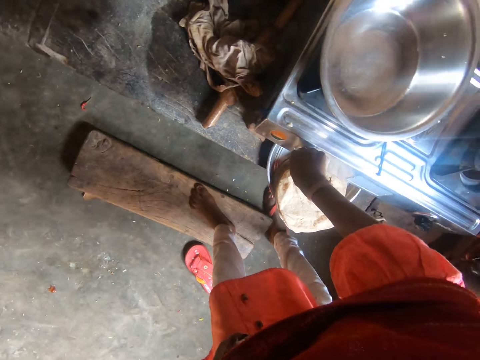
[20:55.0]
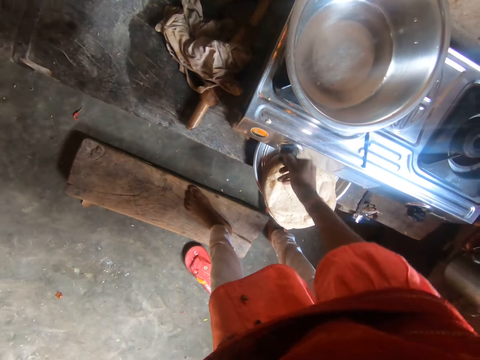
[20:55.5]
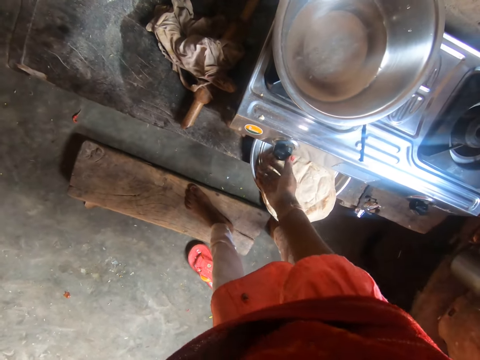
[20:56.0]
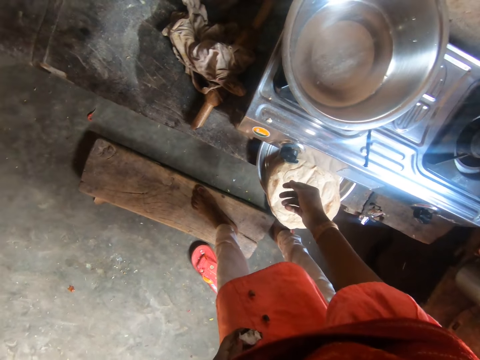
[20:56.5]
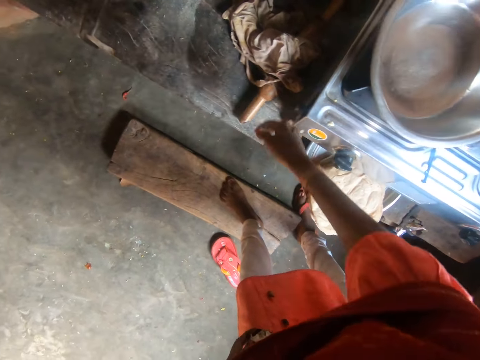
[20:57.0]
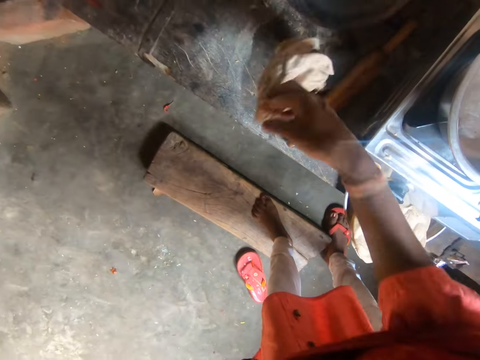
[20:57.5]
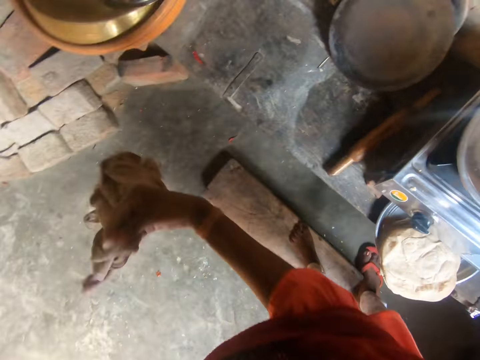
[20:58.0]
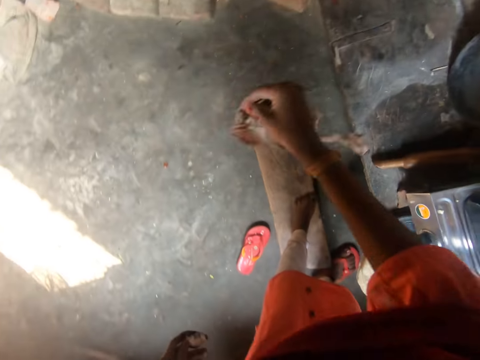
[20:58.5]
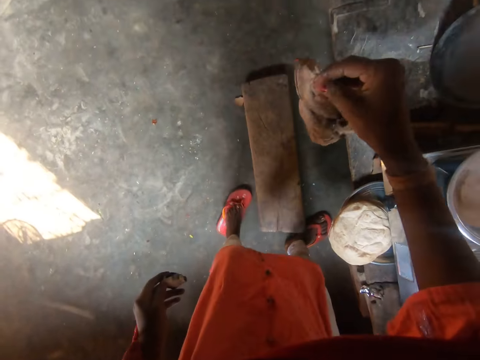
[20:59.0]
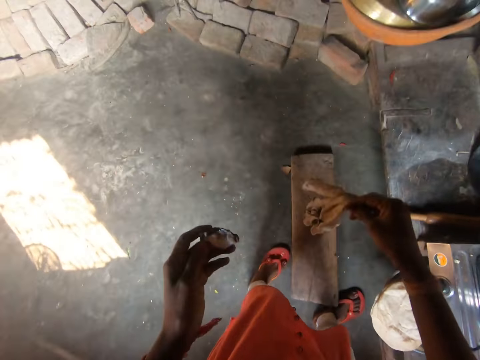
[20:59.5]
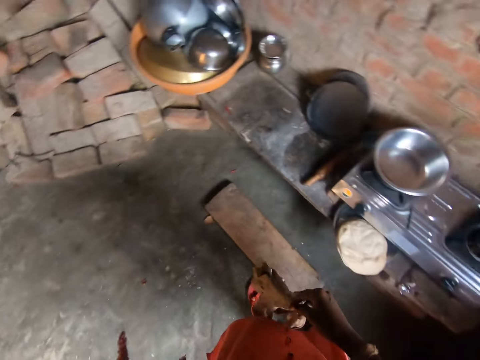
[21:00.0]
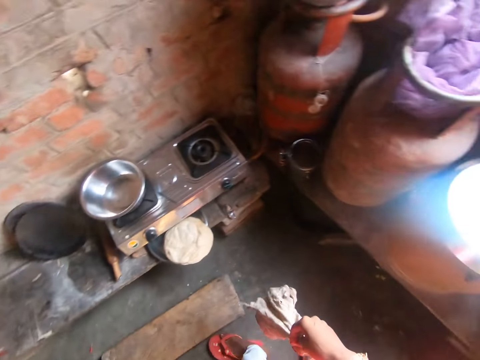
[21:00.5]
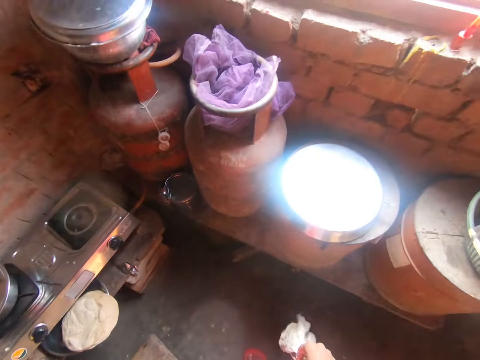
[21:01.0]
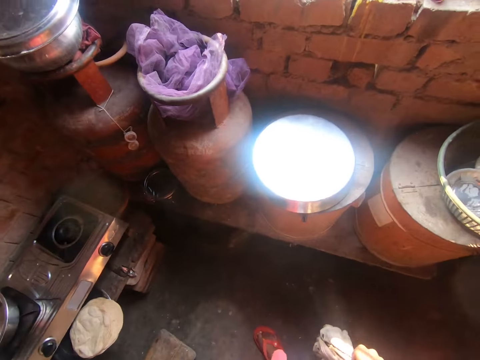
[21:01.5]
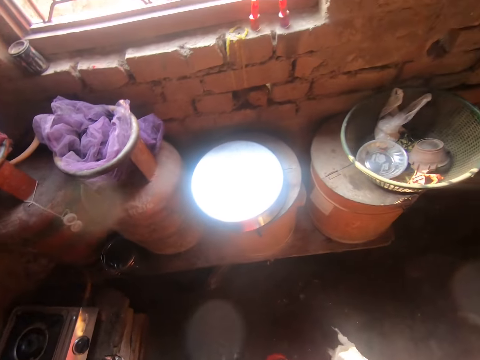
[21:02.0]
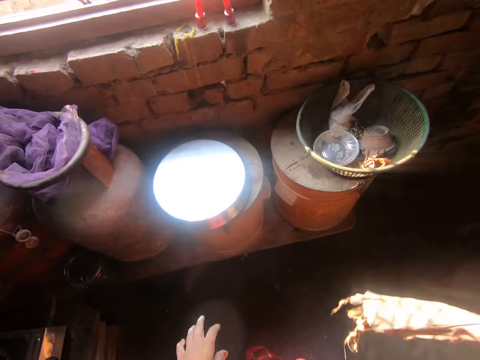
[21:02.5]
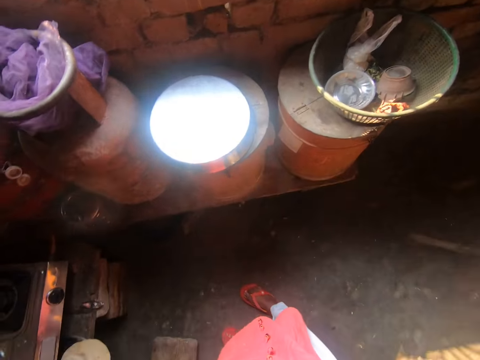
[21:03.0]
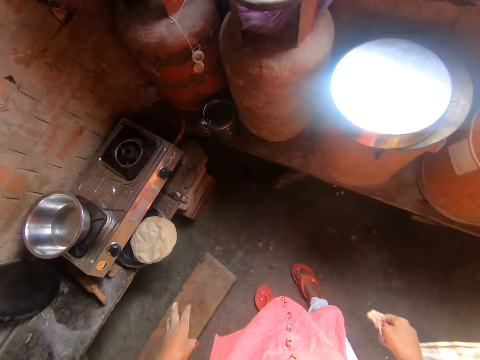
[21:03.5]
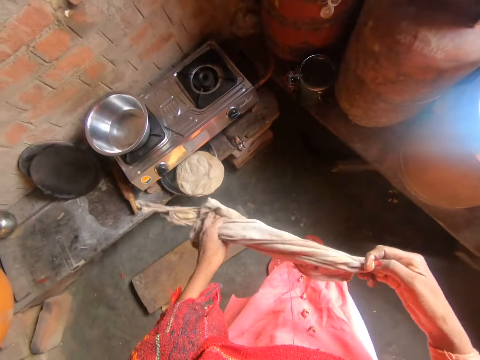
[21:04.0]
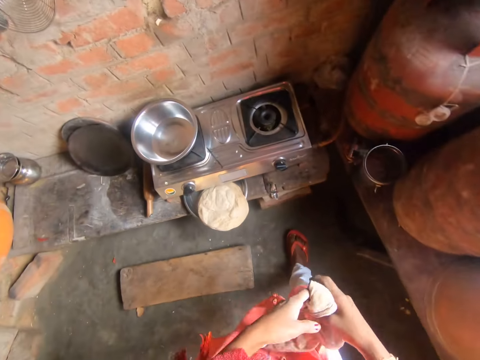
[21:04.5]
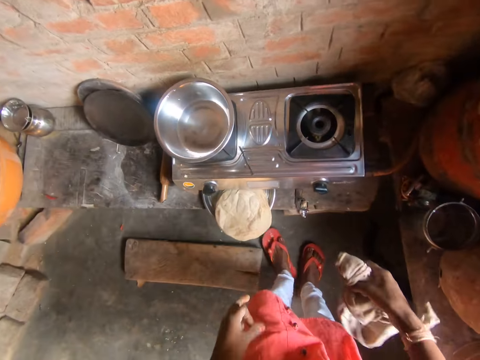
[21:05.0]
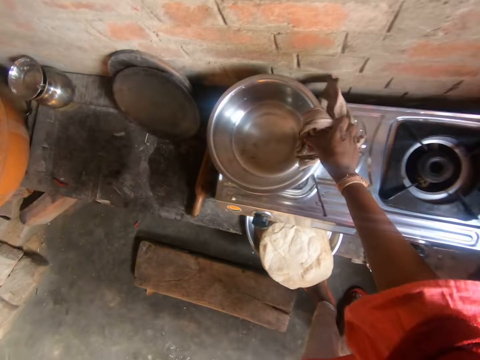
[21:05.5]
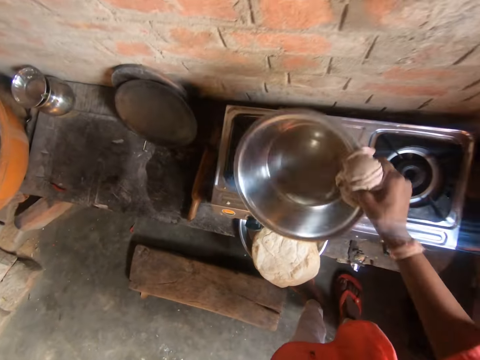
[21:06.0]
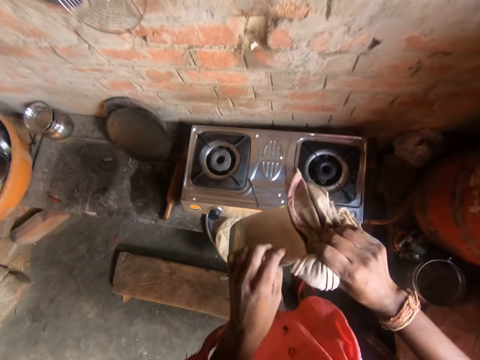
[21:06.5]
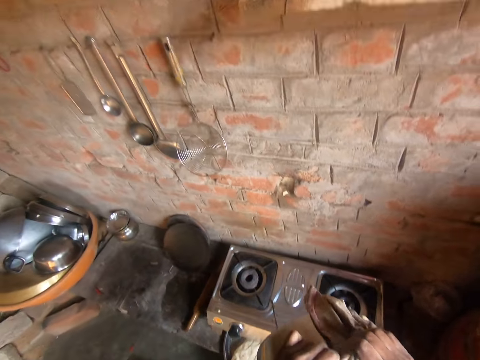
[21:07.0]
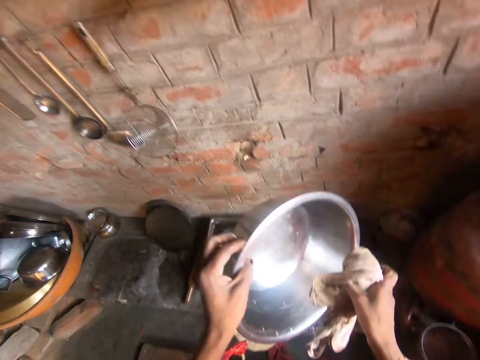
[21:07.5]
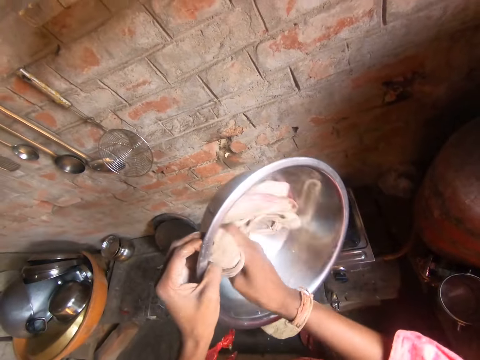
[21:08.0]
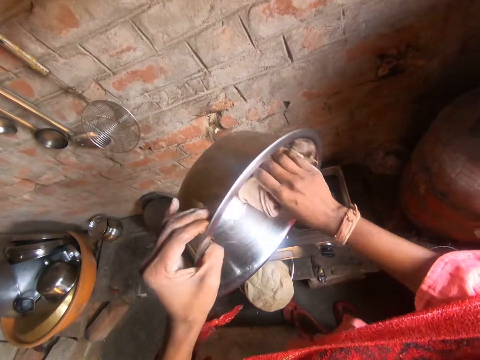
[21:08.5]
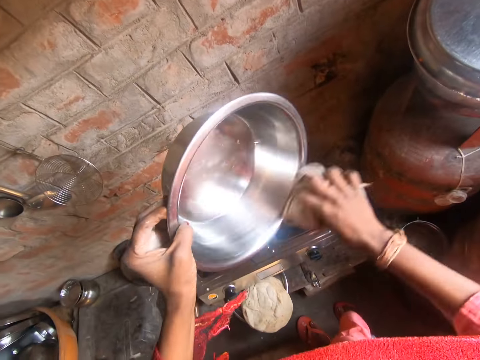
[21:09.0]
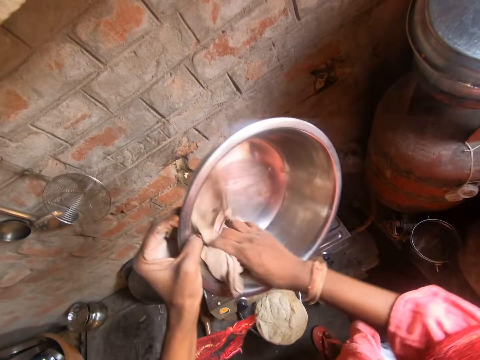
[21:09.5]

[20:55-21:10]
The camera wearer picks the rag from the slab of wood with her right hand. She bites a coconut. She throws a piece of coconut. She lifts the metal basin from the stove with her right hand. She holds the metal basin with both of her hands. She wipes the metal basin with the rag in her right hand.

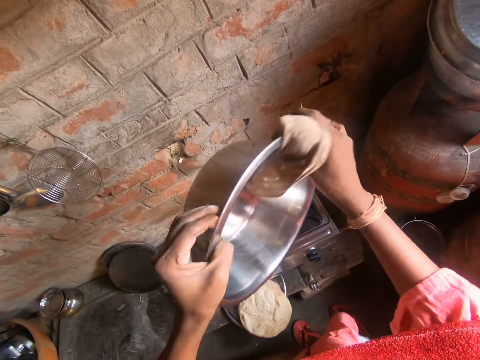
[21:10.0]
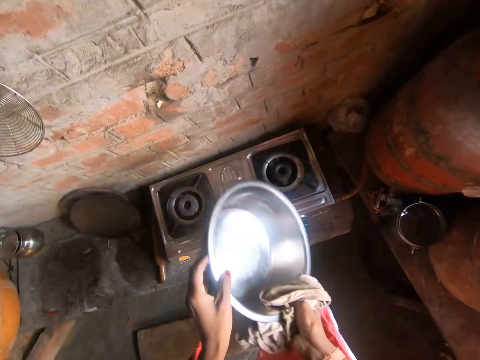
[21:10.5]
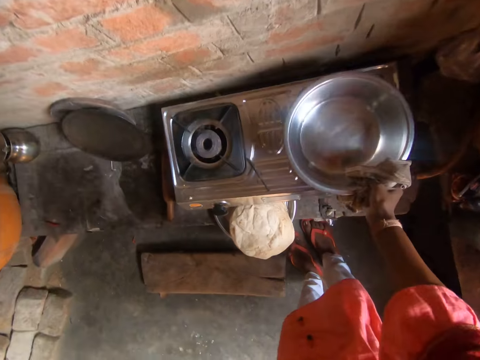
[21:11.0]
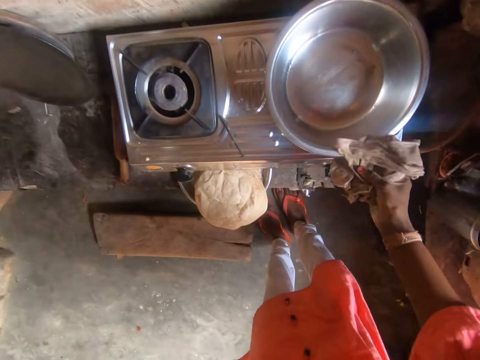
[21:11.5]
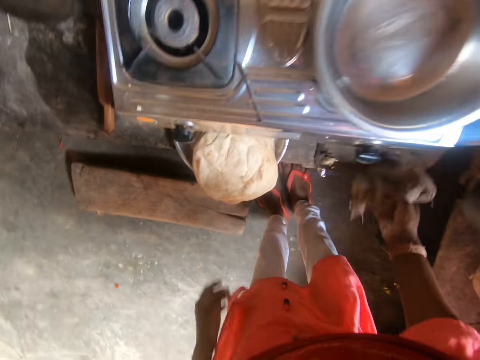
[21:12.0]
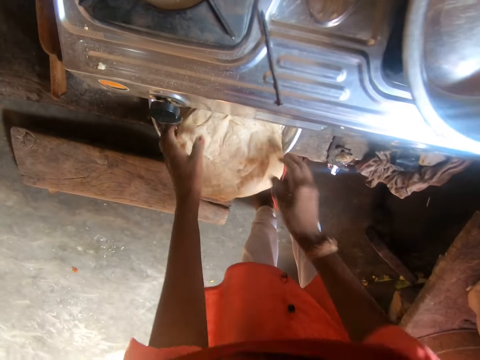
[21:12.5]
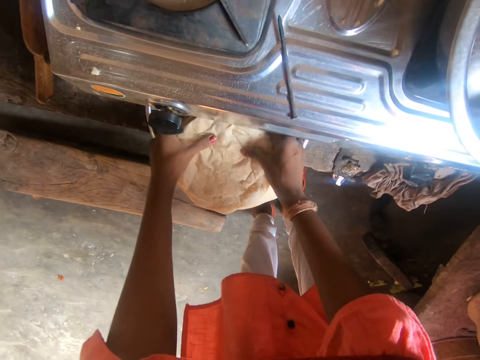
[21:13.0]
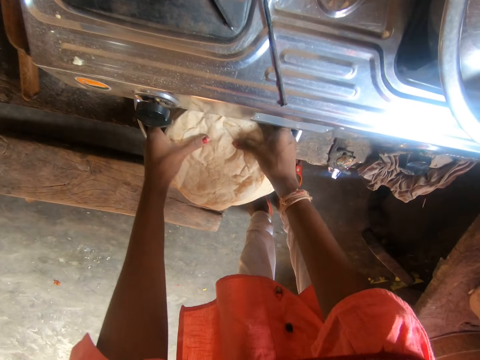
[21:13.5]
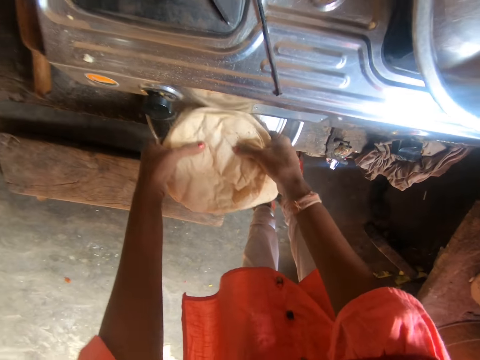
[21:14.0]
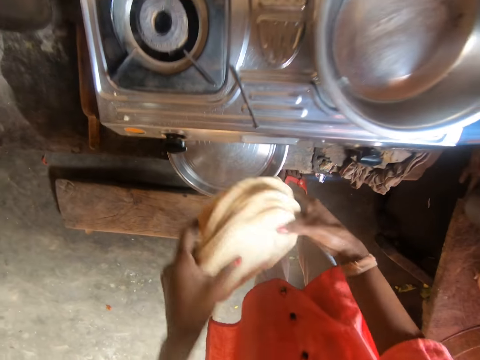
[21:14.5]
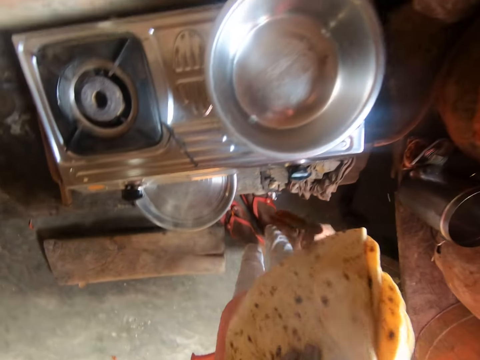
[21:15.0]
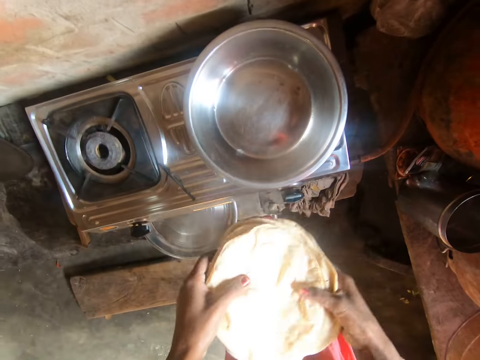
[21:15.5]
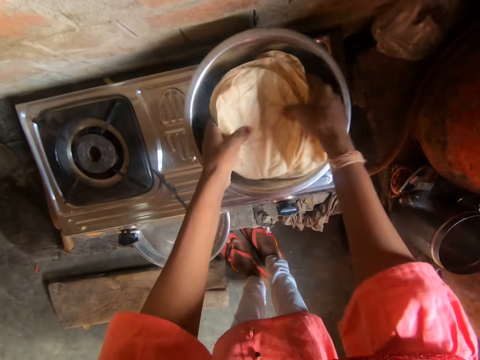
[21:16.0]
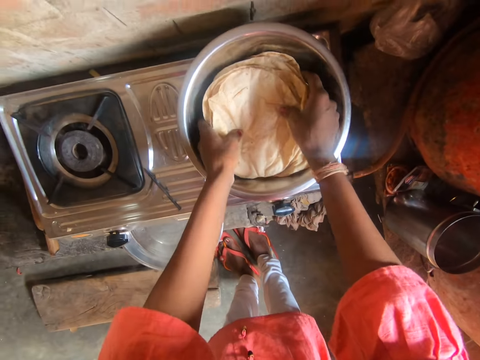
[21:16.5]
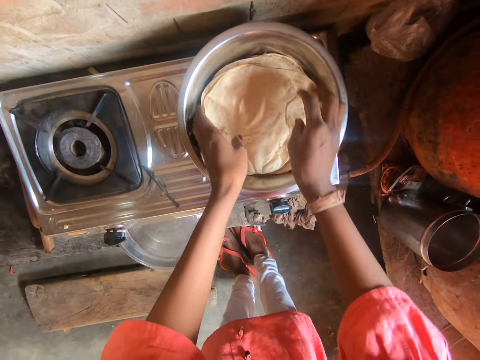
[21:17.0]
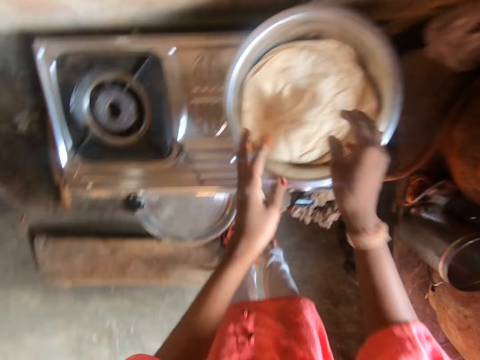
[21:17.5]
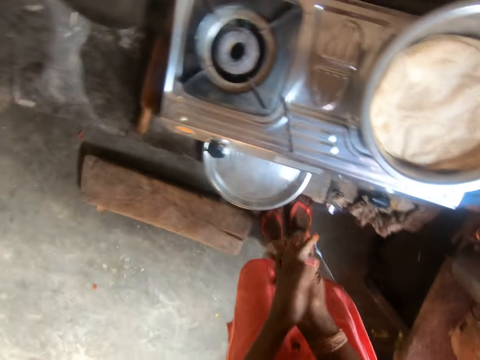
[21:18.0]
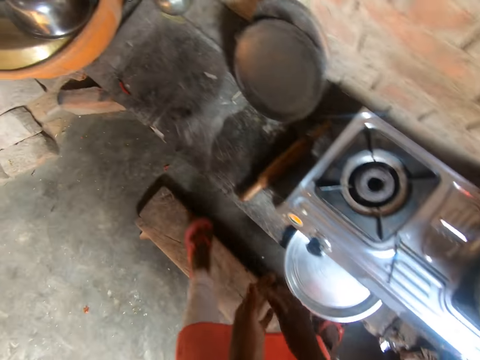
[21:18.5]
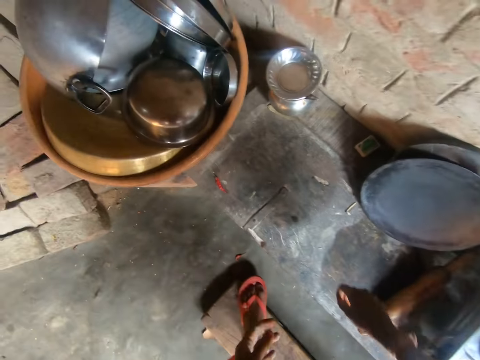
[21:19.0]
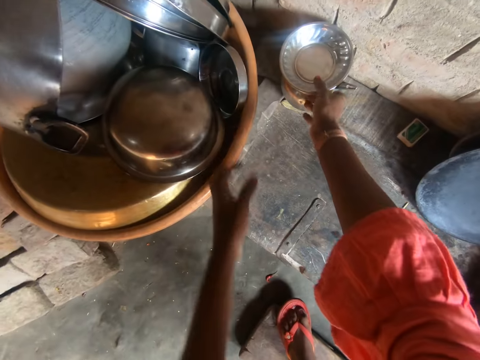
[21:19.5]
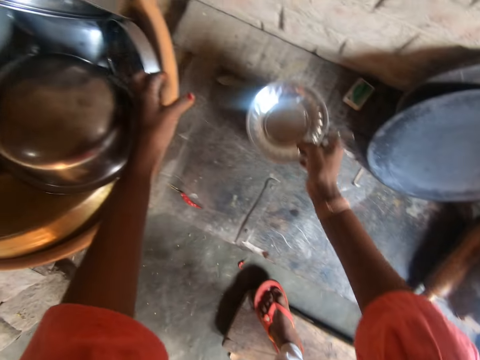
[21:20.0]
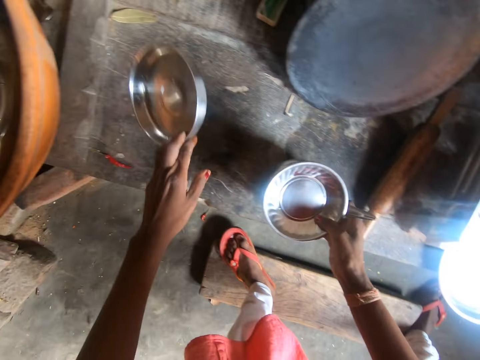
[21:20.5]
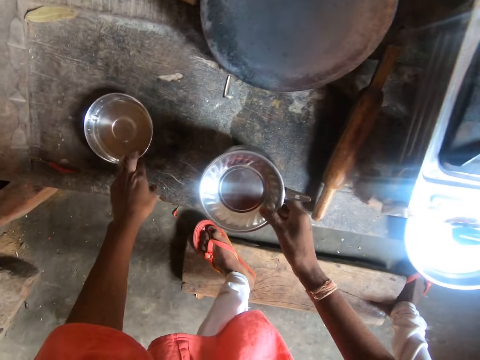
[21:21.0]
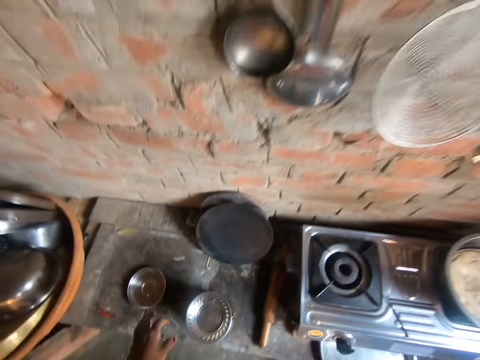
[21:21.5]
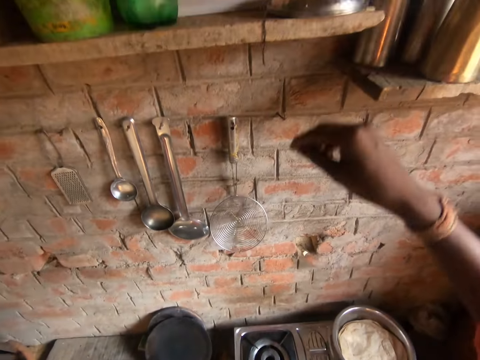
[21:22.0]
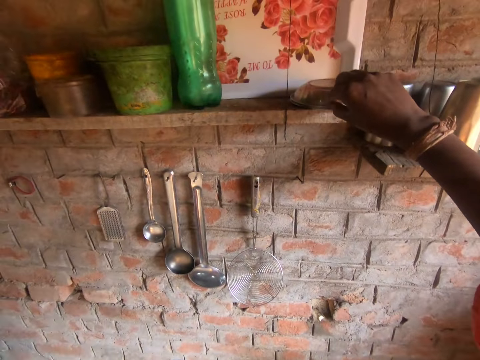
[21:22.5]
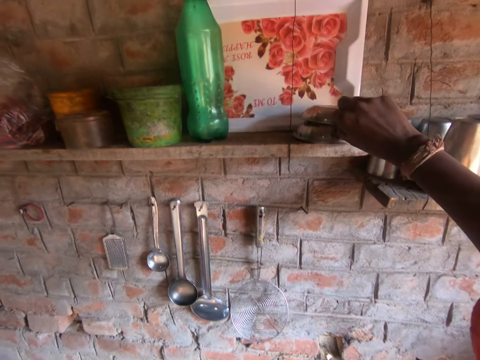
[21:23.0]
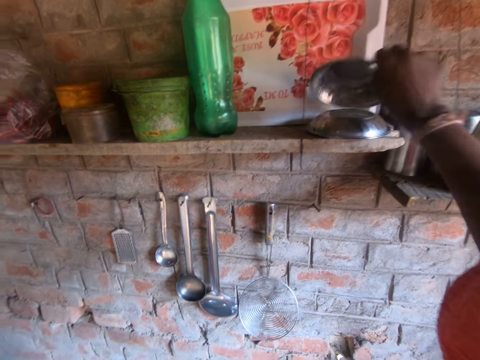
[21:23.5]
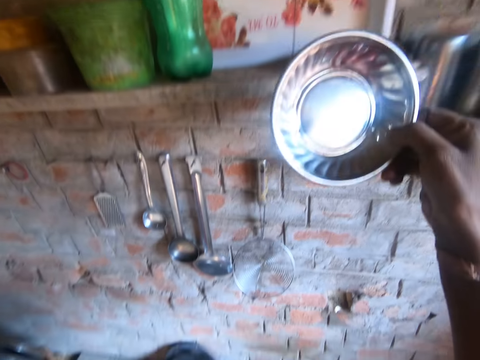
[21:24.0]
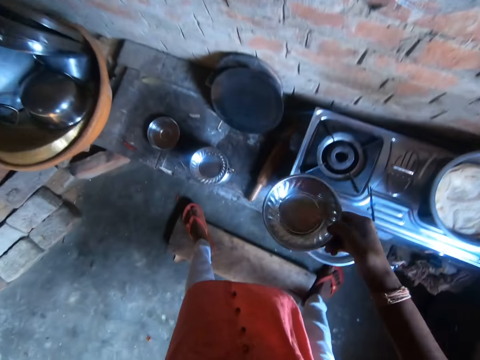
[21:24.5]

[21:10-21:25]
The camera wearer places the metal basin on the stove with her right hand. She drops the rag on the slab of wood with her right hand. She picks the rotis from the second metal tray with both of her hands. She places the rotis into the metal basin on the stove with both of her hands. She dusts both of her hands. She picks another metal plate from the slab of wood with her right hand. She picks another metal plate from a plastic basin on the slab of wood with her left hand. She places the second and third plastic basins on the slab of wood with both hands. She picks another metal plate from the wooden shelf with her right hand.
